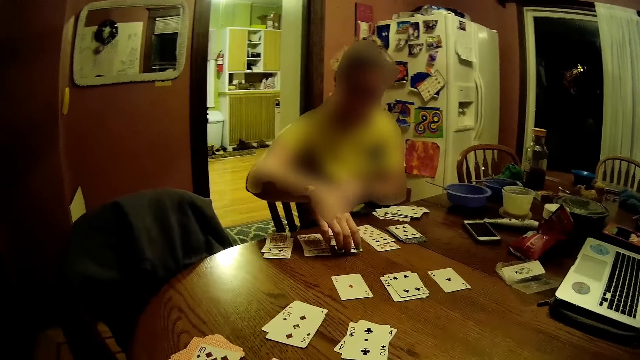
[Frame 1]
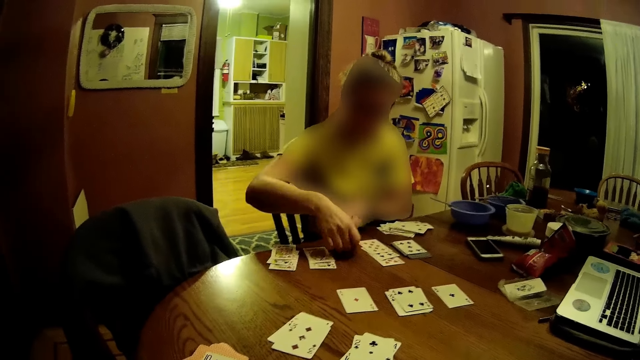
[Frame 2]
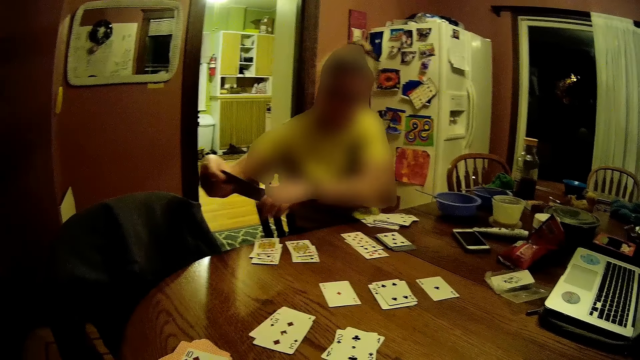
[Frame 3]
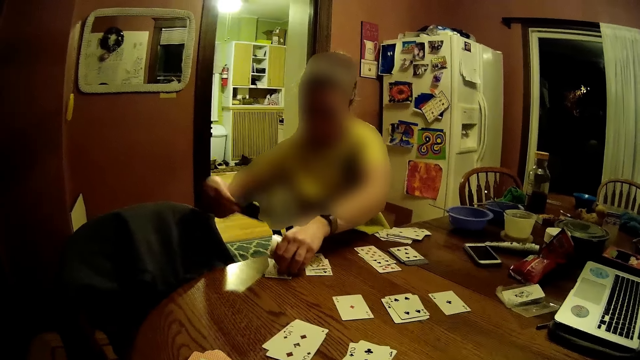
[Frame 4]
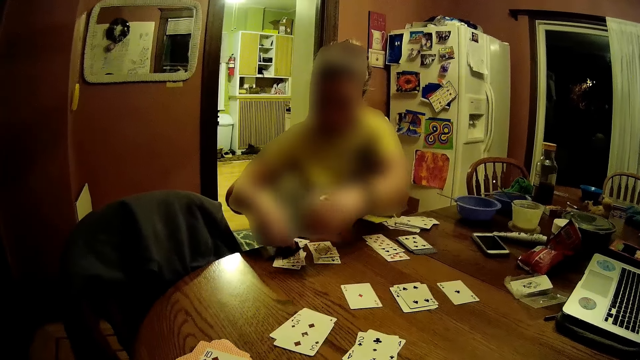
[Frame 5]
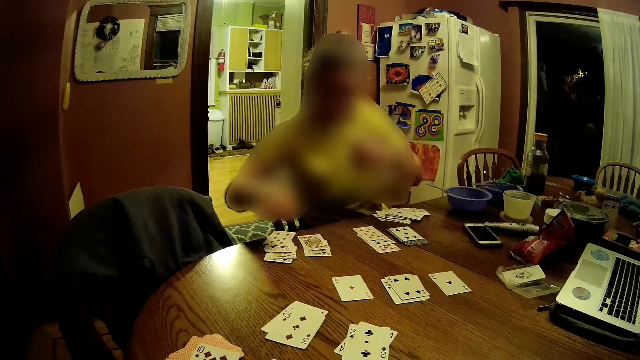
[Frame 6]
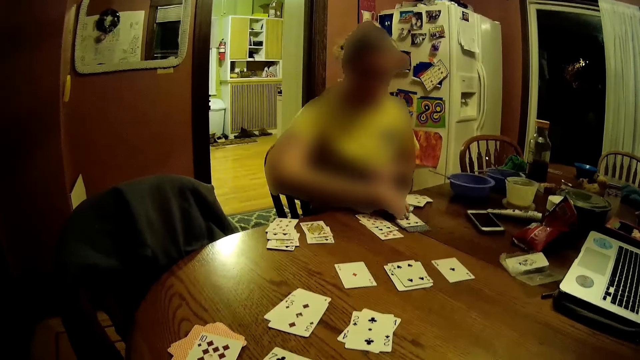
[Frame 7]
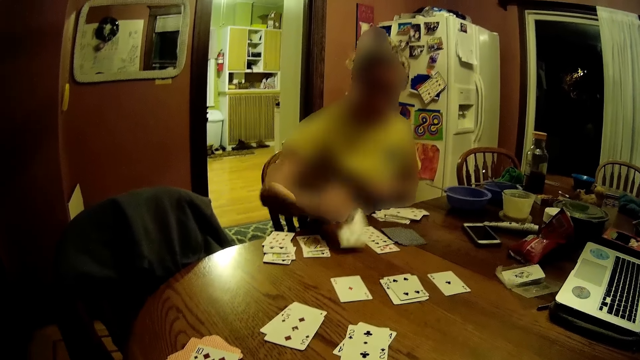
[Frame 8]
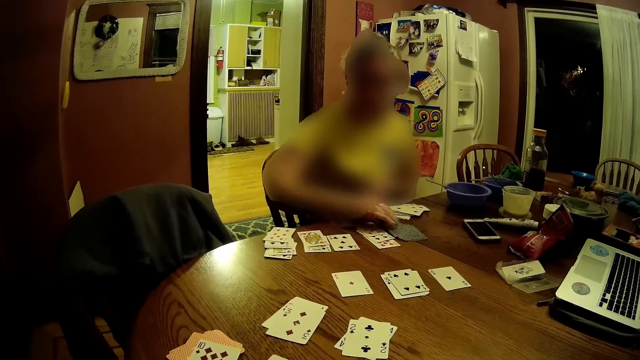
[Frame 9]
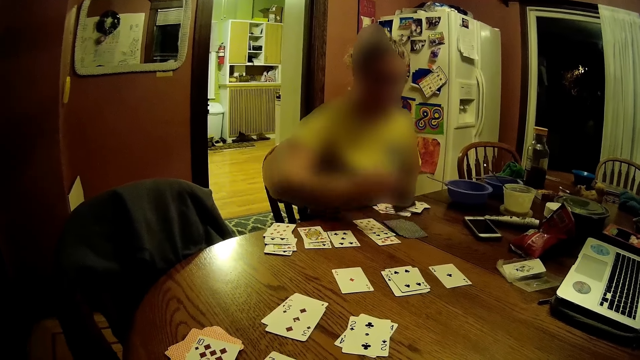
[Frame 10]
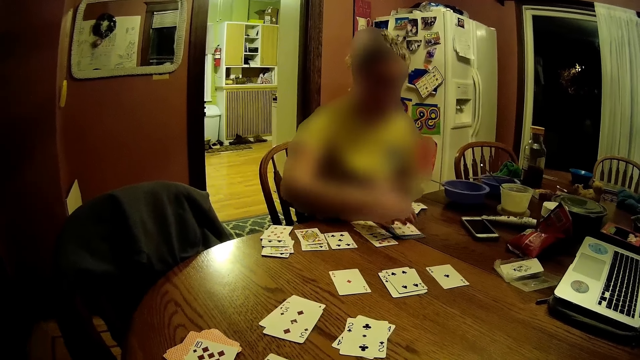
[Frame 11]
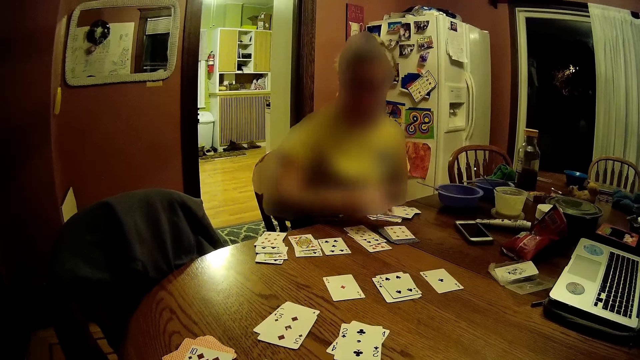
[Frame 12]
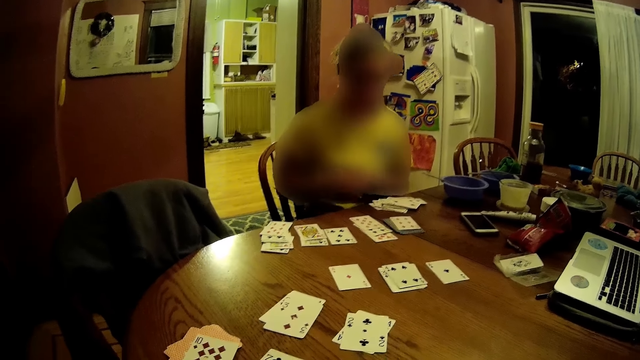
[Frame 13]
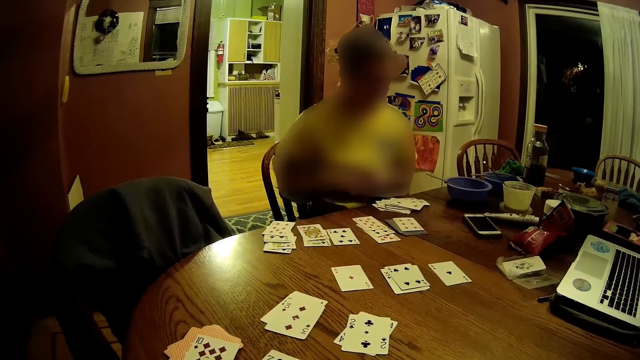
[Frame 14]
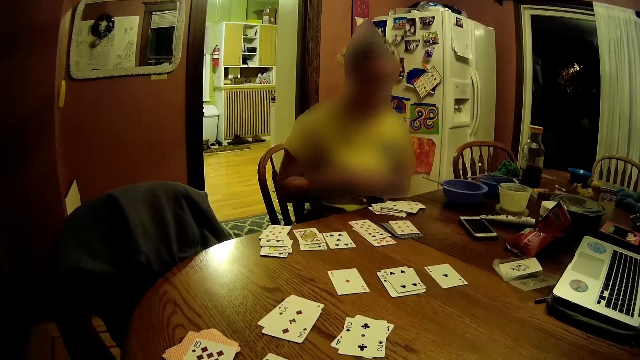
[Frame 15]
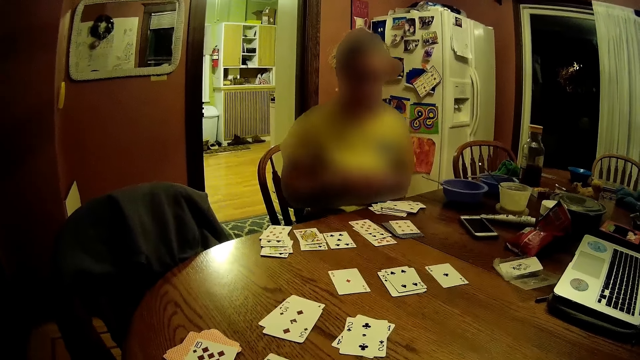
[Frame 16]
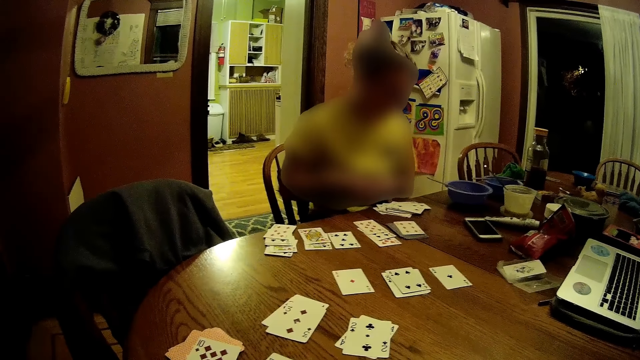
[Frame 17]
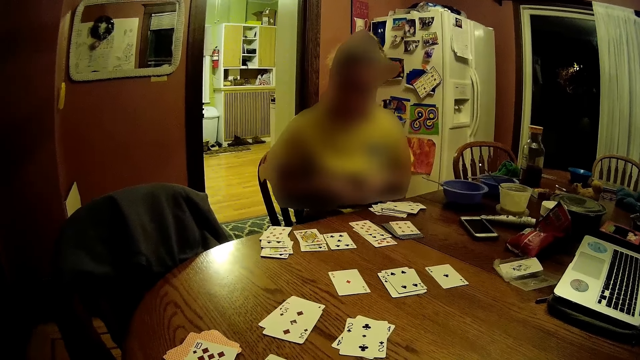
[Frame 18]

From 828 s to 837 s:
A woman replaces cards on the table with her right hand. The camera wearer looks at the woman. The woman adjusts the cards on the table with her left hand, replaces a card on the table with her right hand, and turns over a card on the table with her right hand.

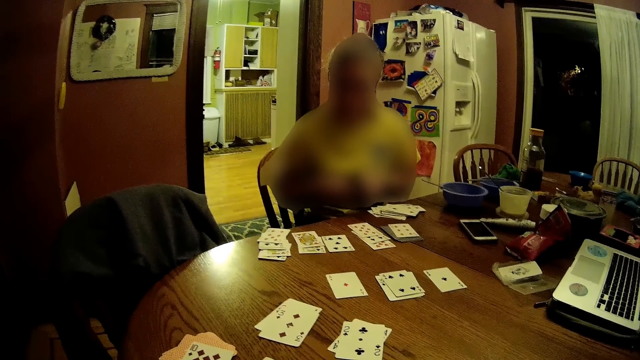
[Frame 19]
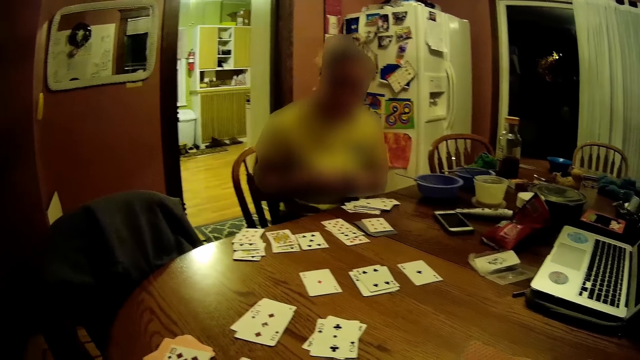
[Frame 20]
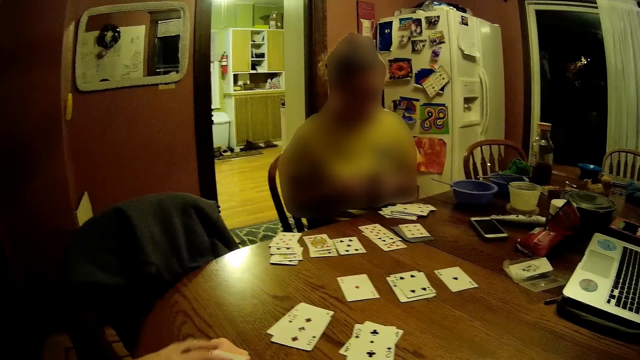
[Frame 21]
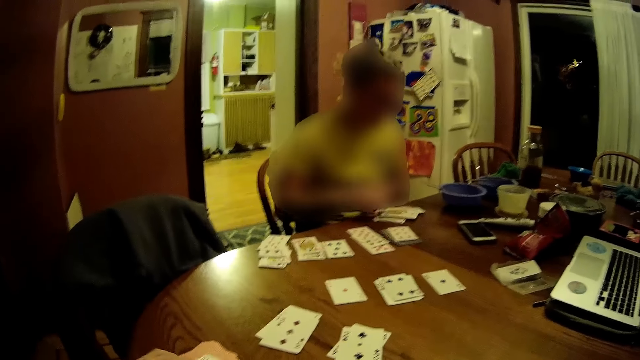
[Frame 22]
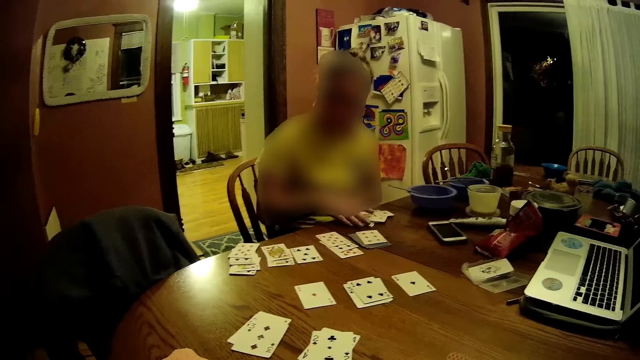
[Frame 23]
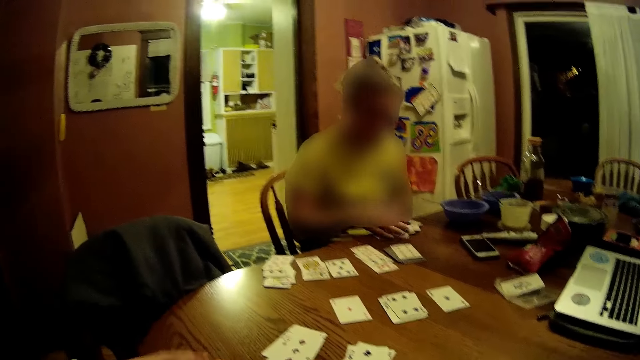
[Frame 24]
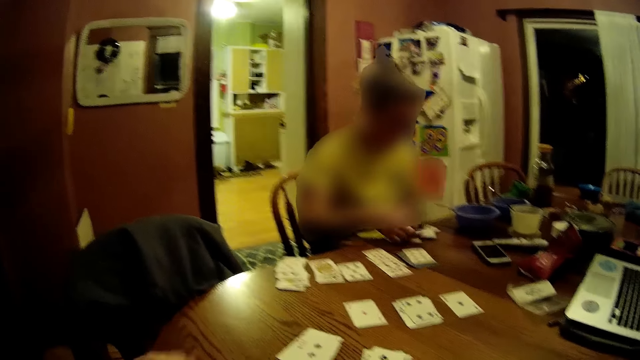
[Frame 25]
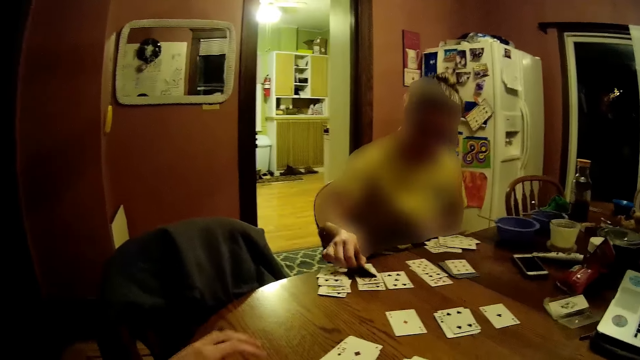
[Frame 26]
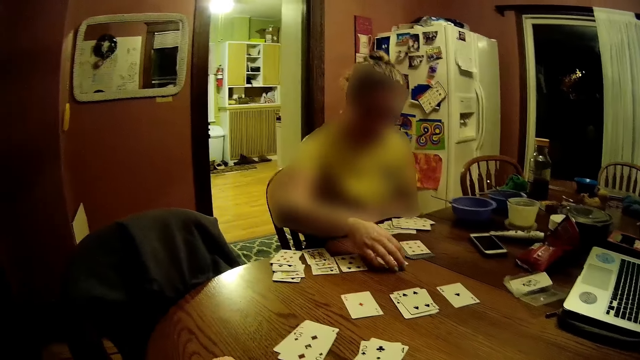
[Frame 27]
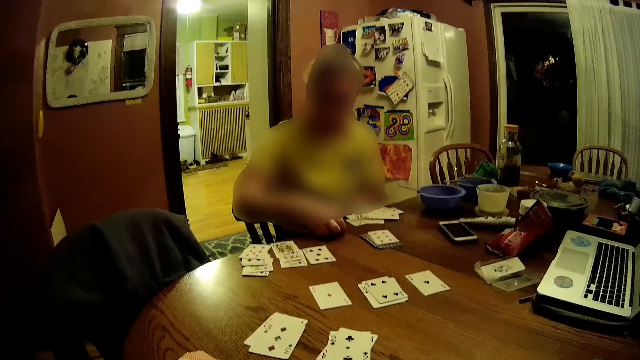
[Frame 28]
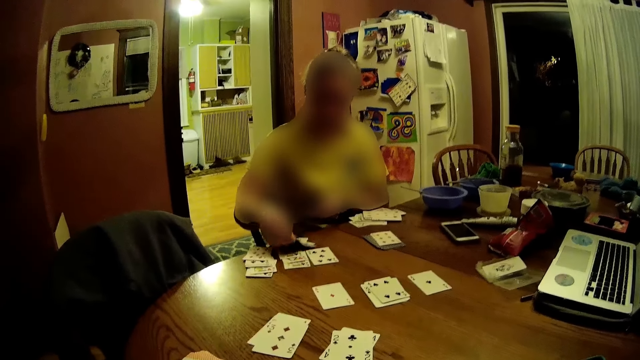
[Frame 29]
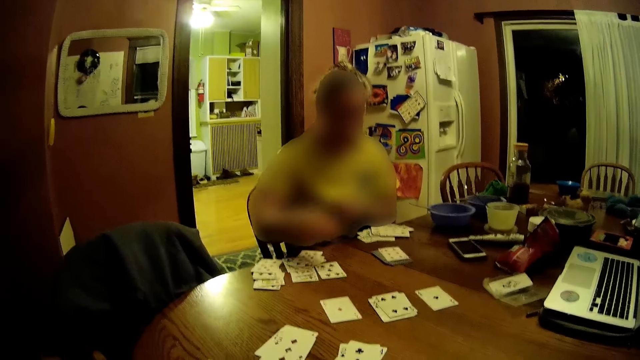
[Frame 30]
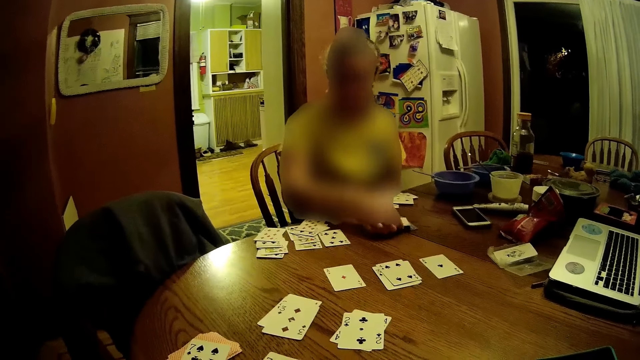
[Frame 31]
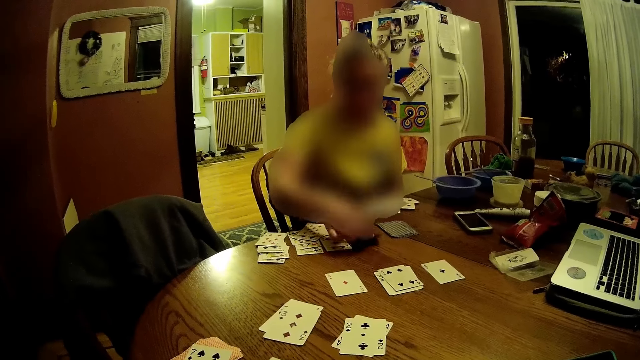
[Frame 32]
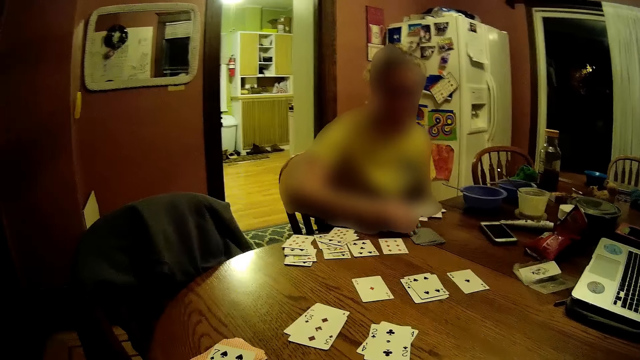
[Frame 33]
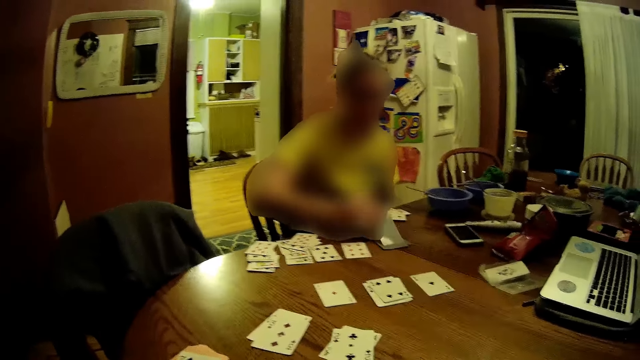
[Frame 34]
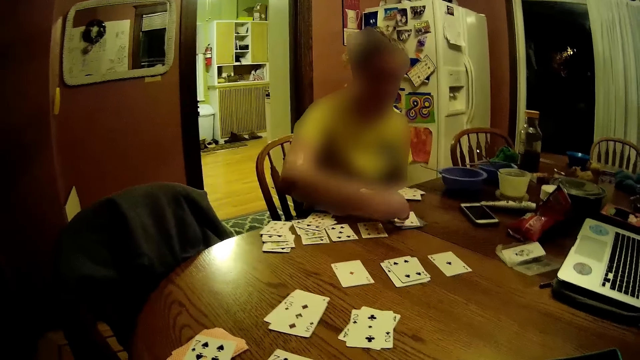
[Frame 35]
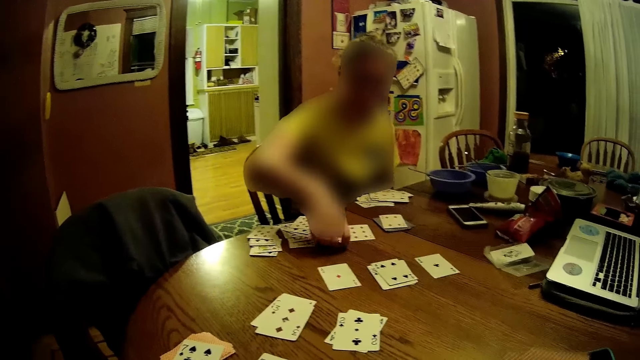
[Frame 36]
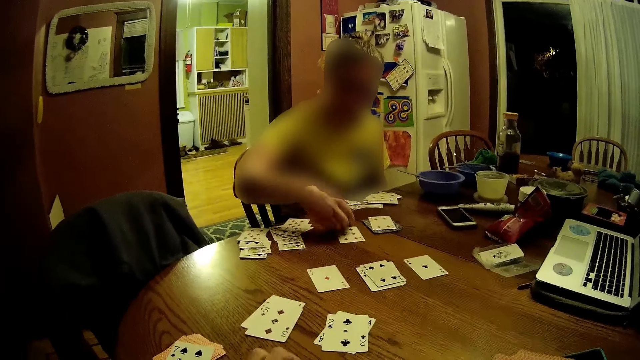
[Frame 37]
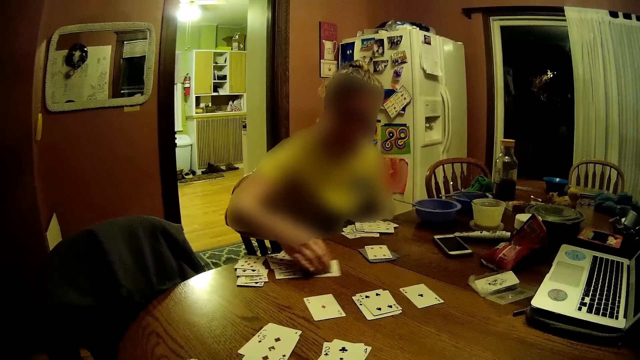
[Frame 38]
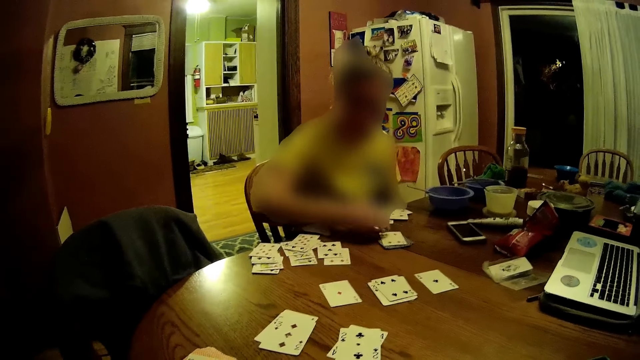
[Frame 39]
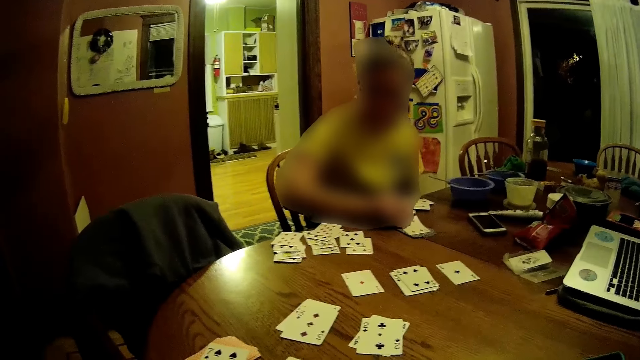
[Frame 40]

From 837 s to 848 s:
The camera wearer moves his left hand across the cards on the table. A man drops a card from his left hand to the table with his right hand. The camera wearer picks a card and puts the card on the table. A woman replaces a card on the table with her right hand. The camera wearer picks a card and puts the card on the table. The woman replaces some cards on the table with her right hand, replaces a card on the table with her right hand, and turns over a card on the table with her right hand. The camera wearer looks at the woman. The woman replaces a card on the table with her right hand, adjusts some cards on the table with her right hand, and replaces a card on the table with her right hand.
